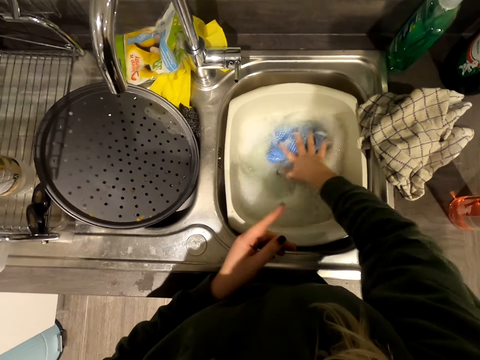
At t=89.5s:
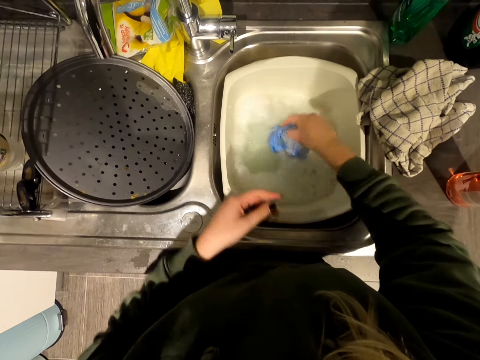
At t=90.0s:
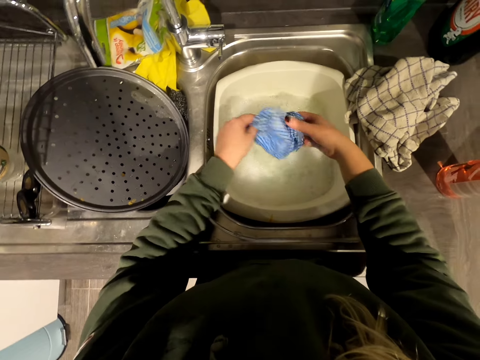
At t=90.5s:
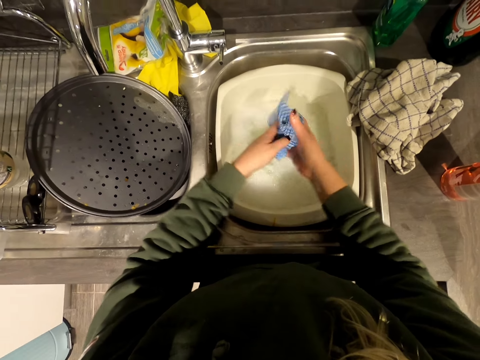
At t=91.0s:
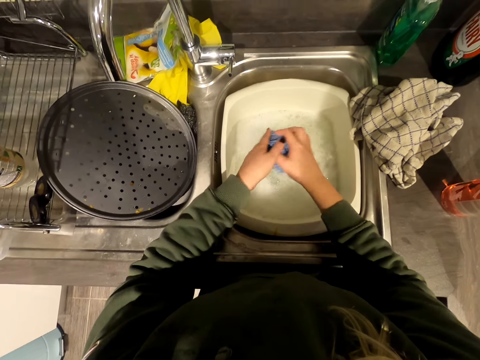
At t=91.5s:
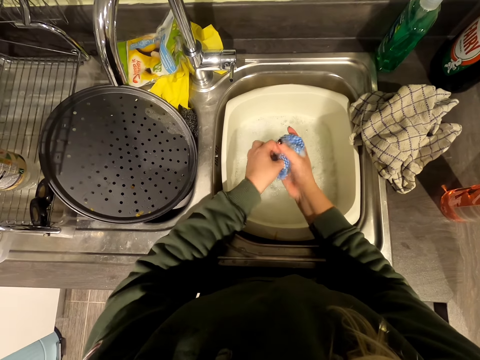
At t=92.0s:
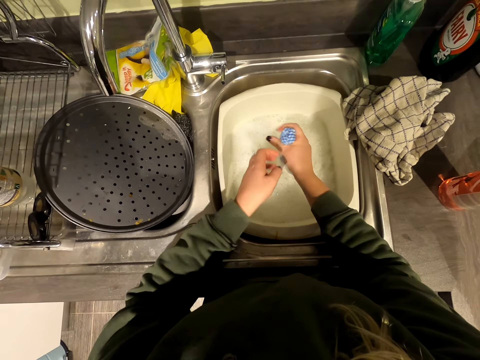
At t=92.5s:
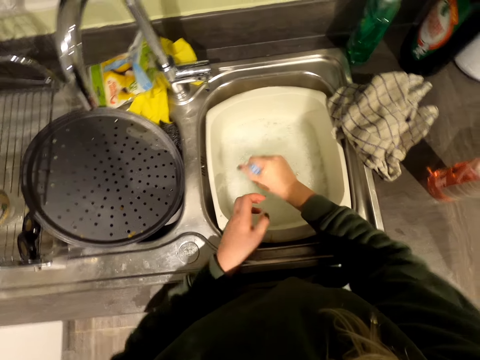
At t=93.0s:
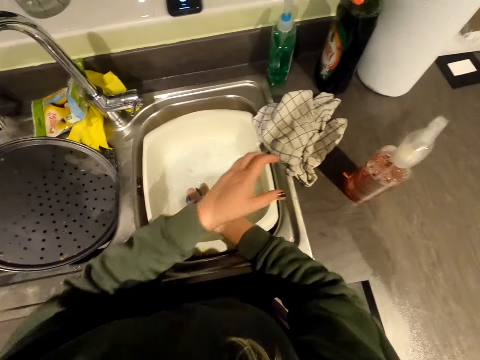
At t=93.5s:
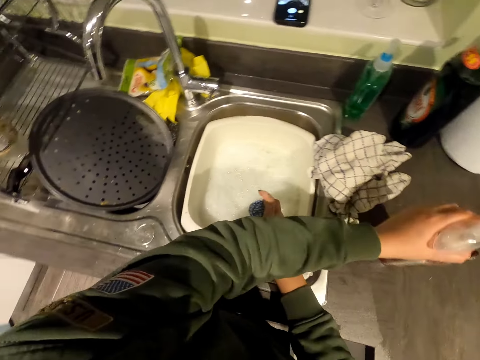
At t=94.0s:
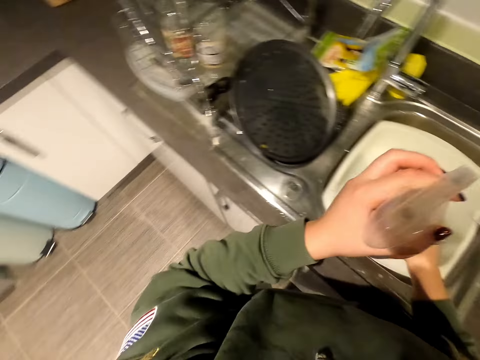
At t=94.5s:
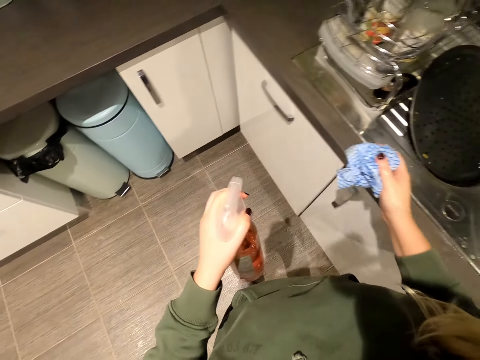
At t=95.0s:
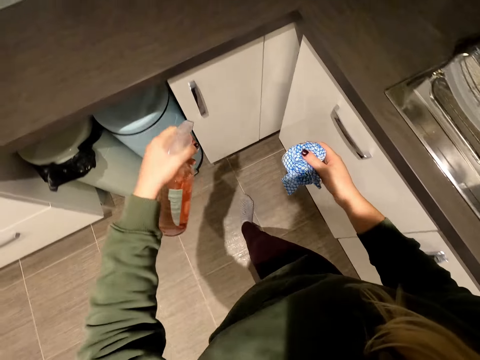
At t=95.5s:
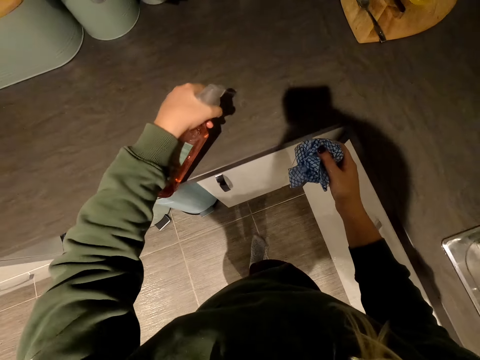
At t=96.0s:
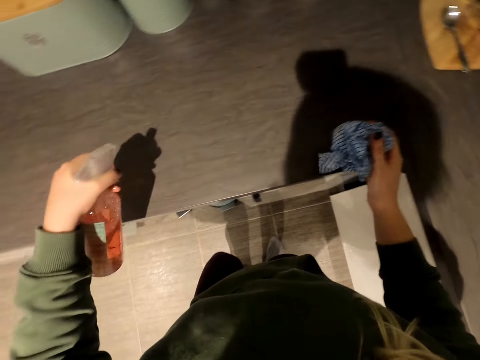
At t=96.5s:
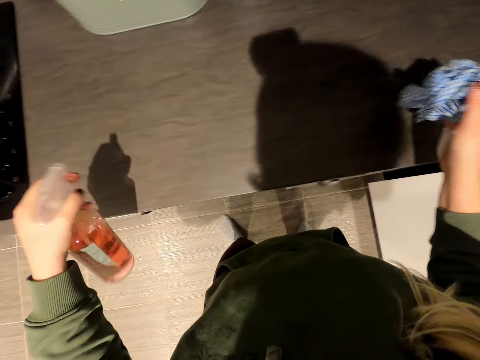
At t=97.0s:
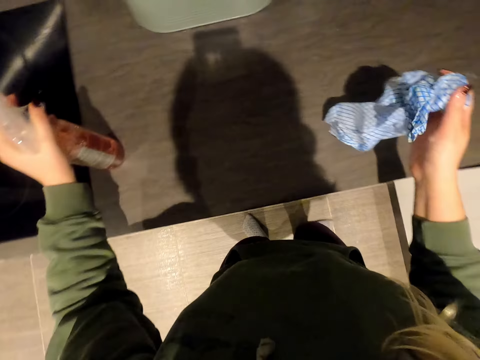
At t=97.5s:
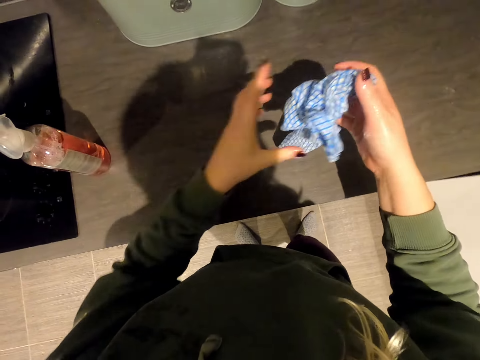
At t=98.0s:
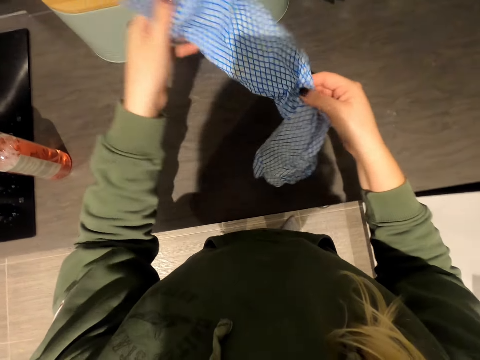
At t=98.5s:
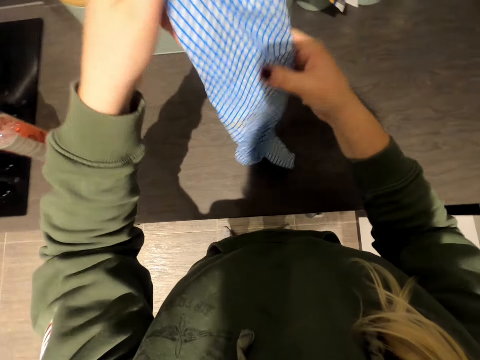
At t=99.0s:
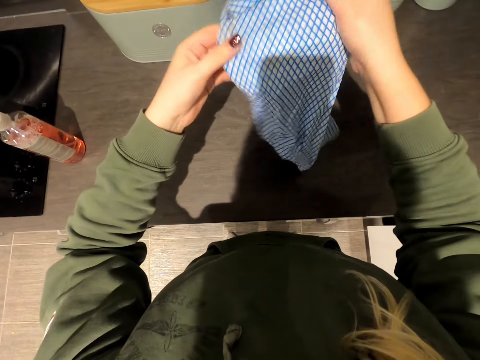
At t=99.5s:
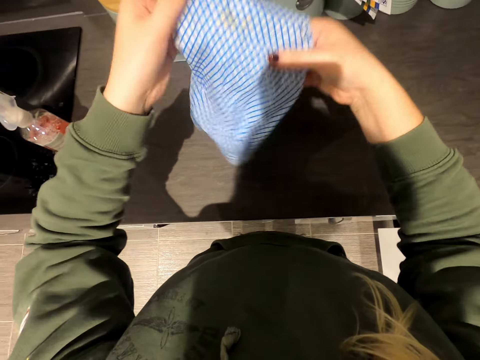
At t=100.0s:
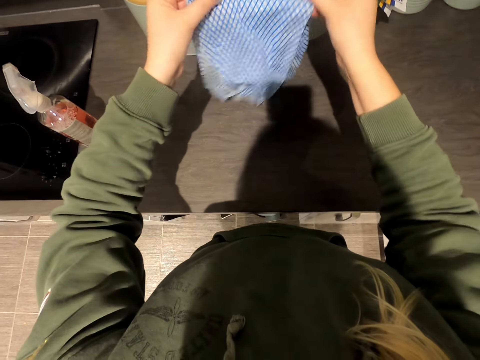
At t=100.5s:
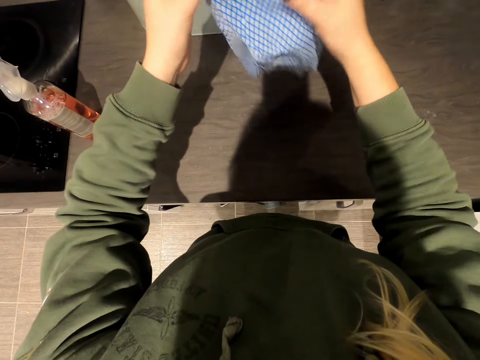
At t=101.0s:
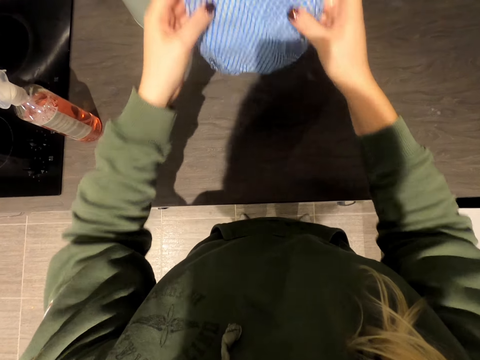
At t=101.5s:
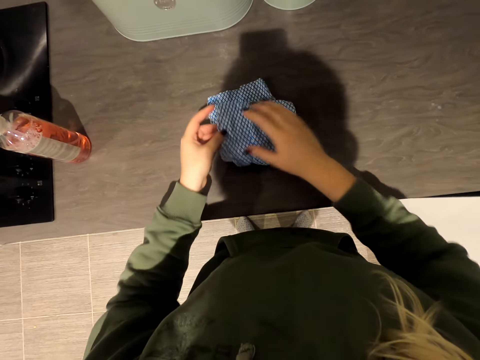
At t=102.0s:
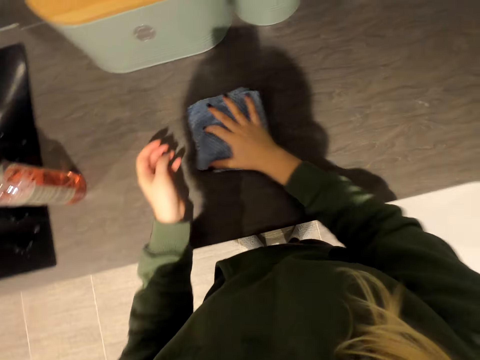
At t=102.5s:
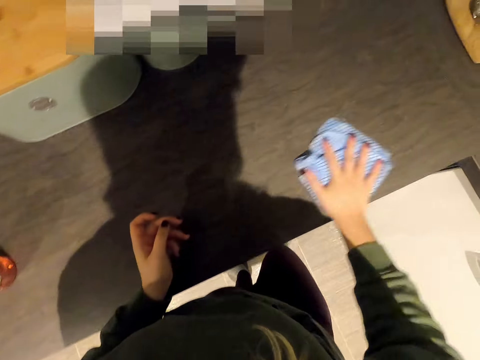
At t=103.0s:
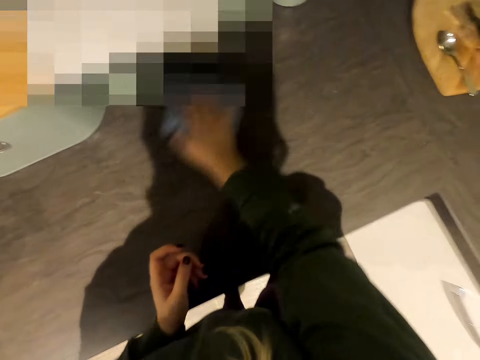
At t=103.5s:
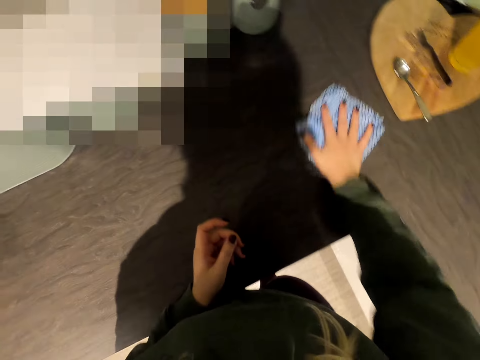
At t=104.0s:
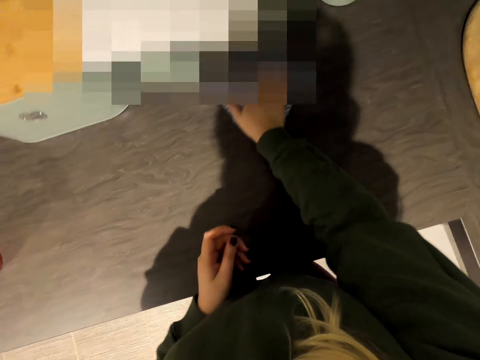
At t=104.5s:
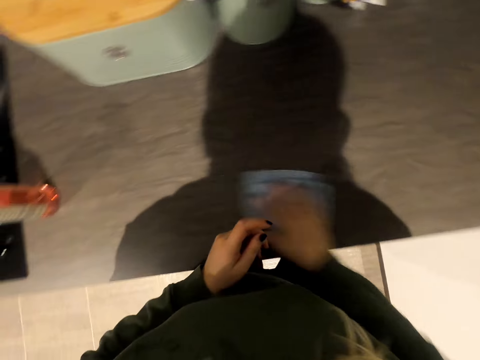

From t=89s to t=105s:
The camera wearer squeezes the cloth. They hold the bottle. They spray the liquid. They put down the bottle. They hold the cloth. They put down the cloth. They wipe the countertop.

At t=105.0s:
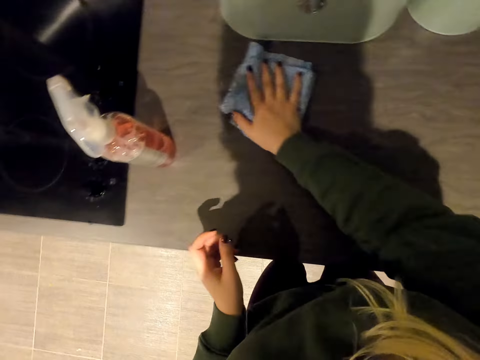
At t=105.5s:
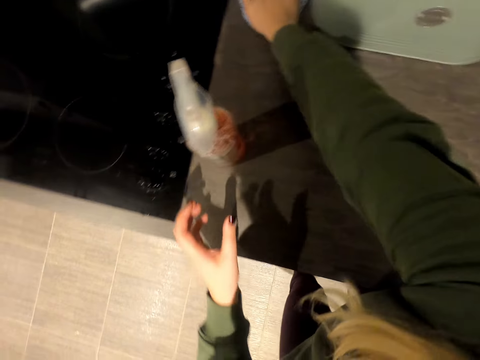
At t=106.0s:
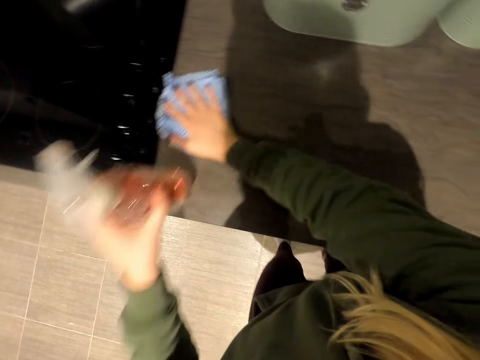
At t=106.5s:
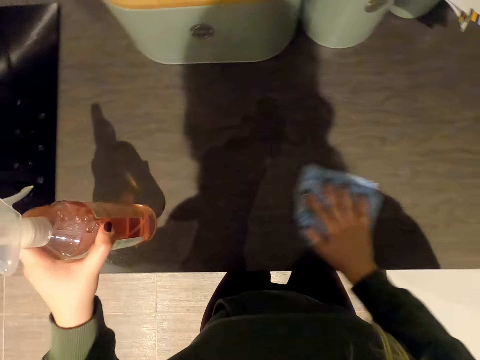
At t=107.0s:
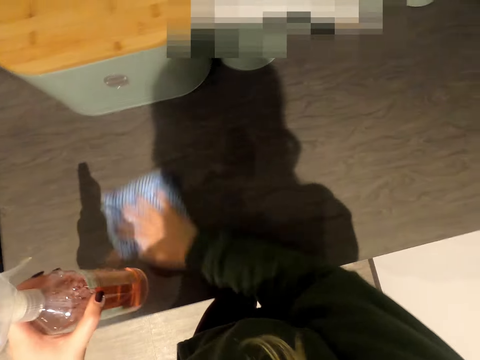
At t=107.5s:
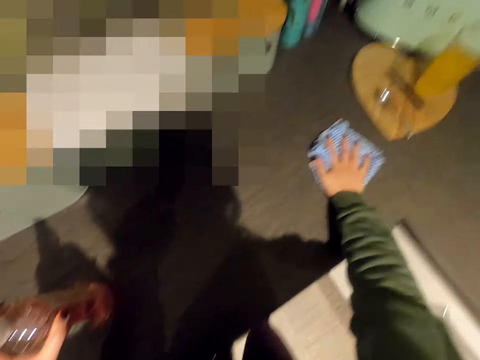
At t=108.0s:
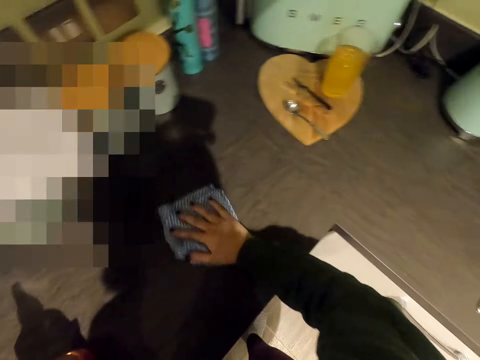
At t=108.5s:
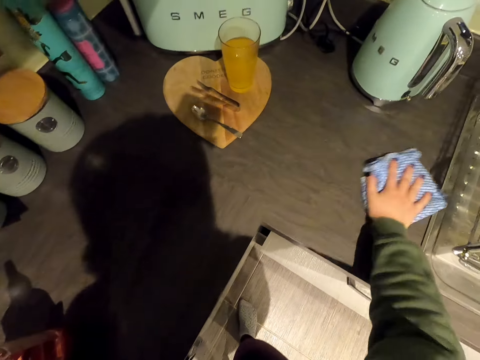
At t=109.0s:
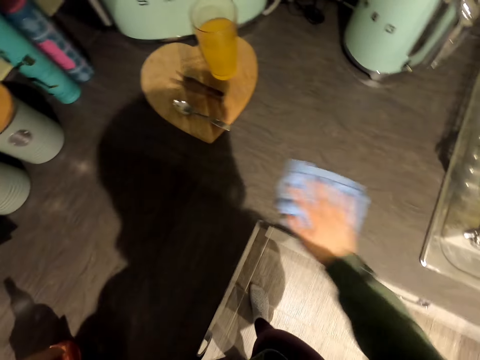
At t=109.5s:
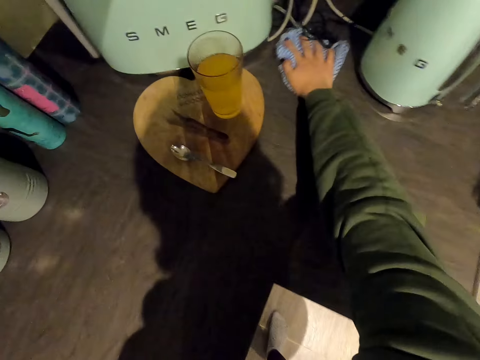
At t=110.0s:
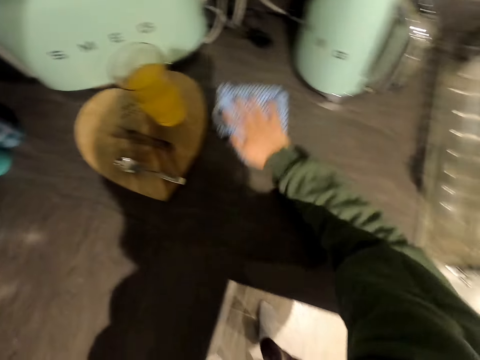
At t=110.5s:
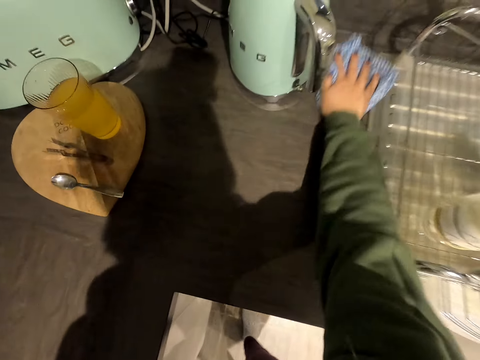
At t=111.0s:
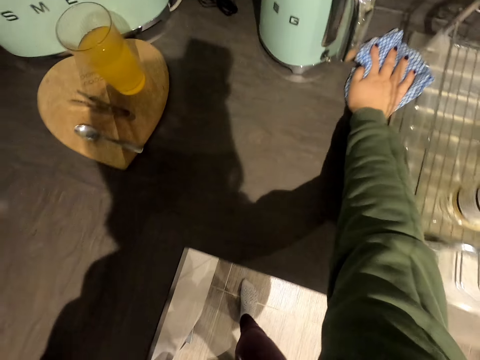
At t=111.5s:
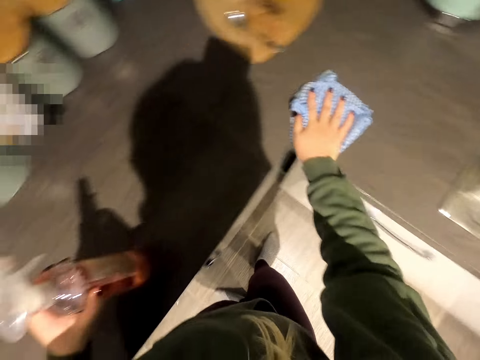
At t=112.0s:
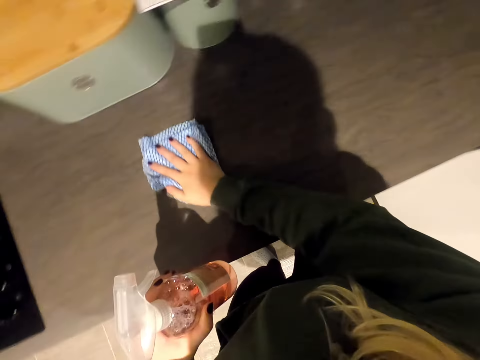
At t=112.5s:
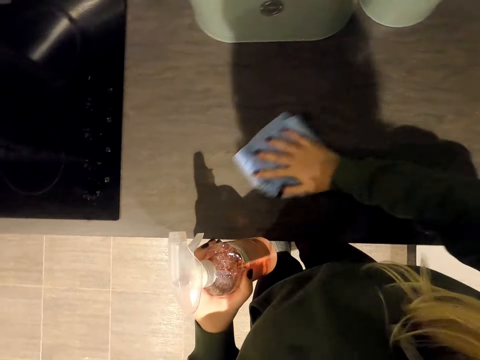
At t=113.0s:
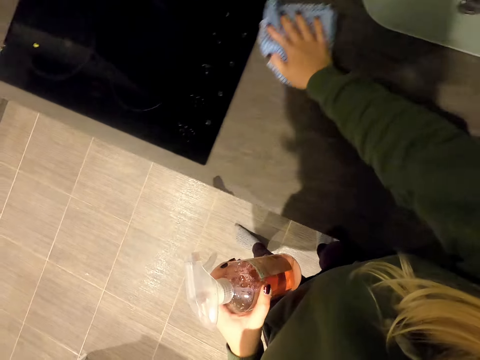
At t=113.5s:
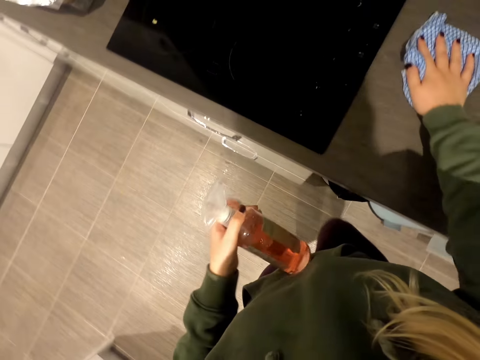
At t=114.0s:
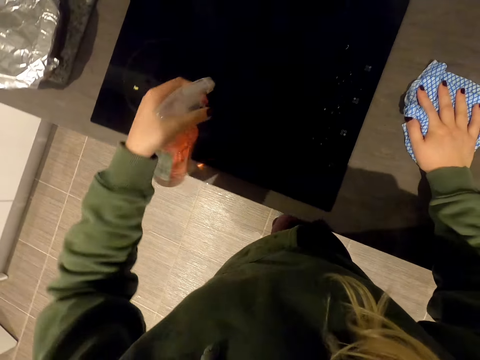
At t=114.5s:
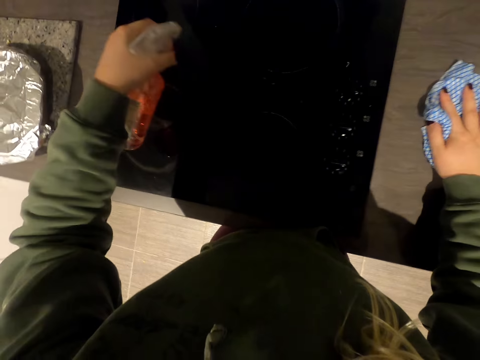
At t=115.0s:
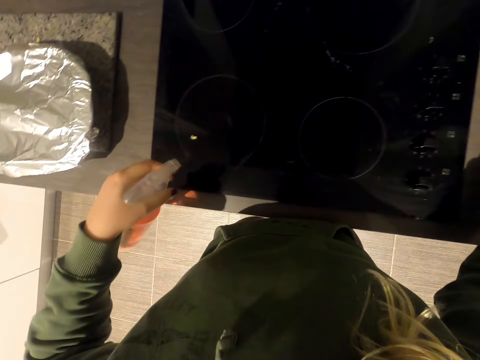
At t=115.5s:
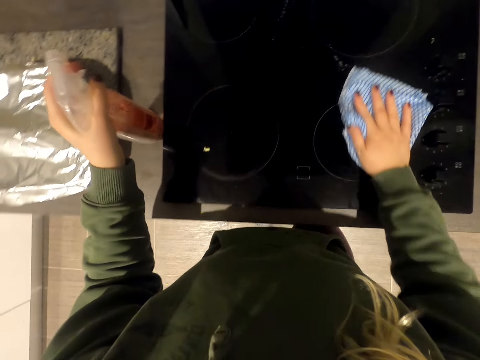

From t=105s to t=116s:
The camera wearer holds the bottle. They spray the cooker with the detergent.
